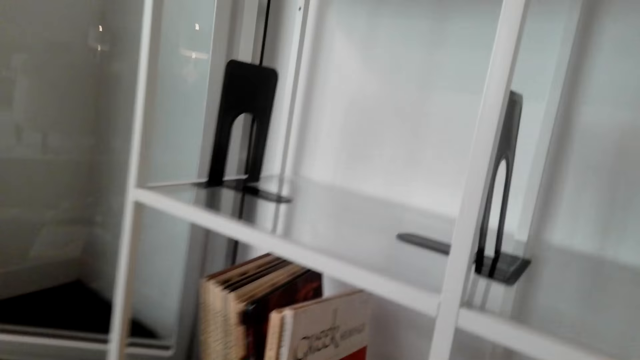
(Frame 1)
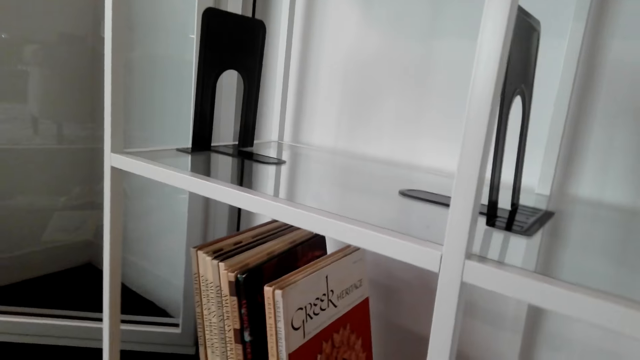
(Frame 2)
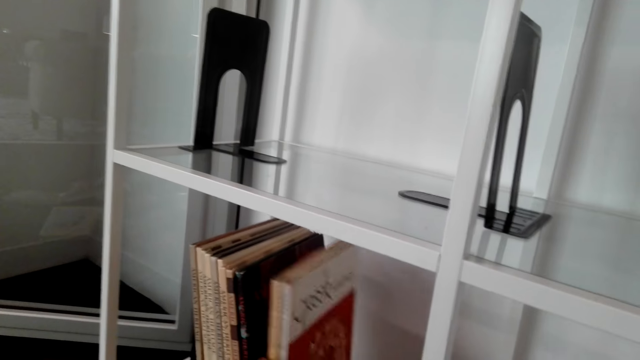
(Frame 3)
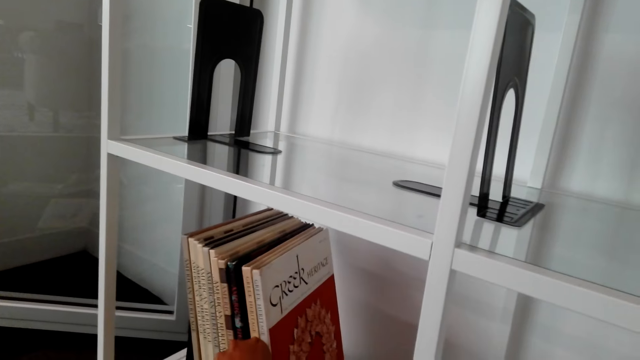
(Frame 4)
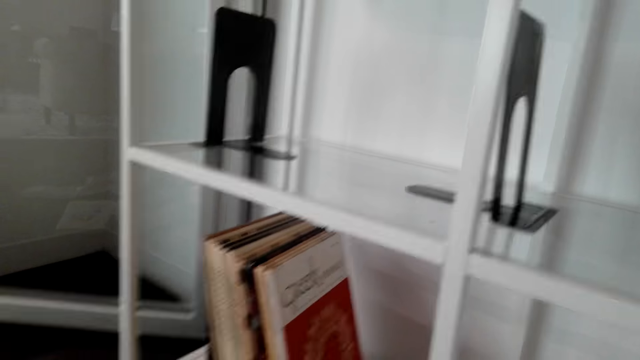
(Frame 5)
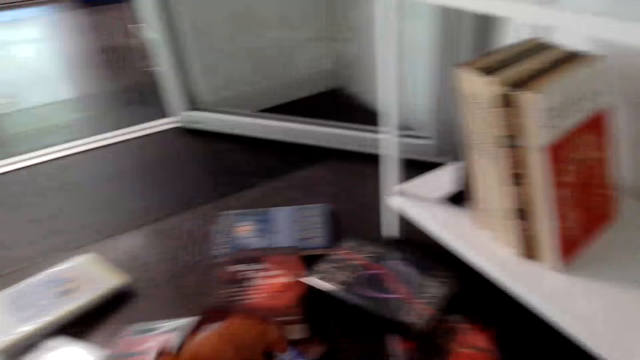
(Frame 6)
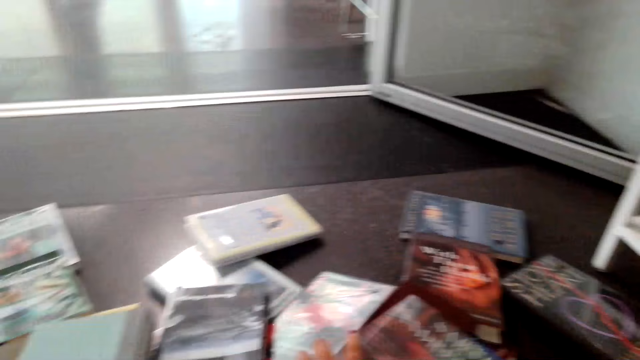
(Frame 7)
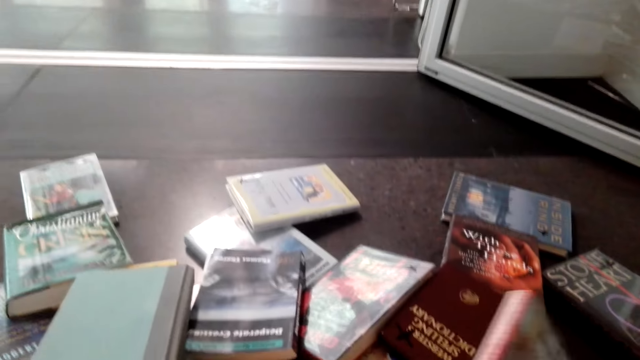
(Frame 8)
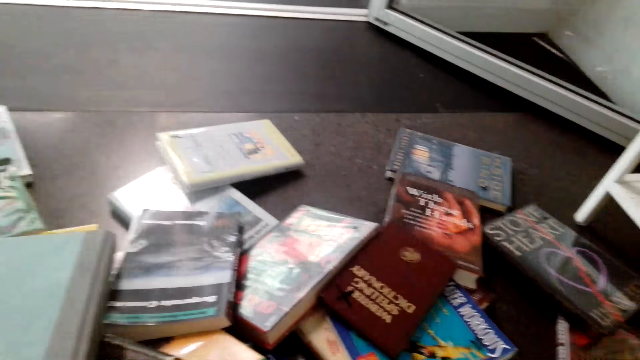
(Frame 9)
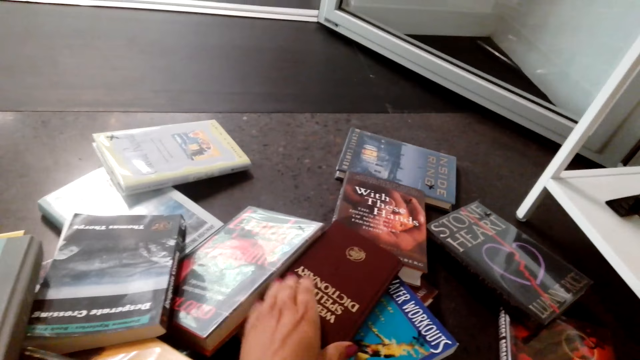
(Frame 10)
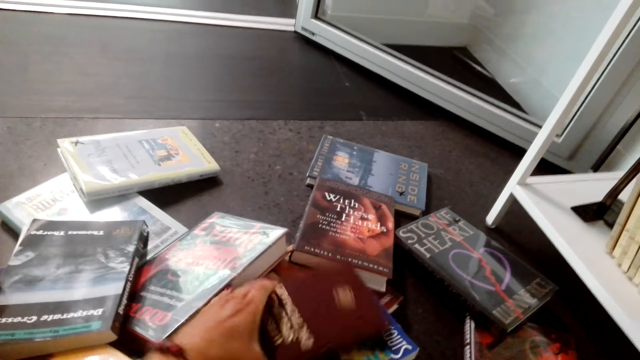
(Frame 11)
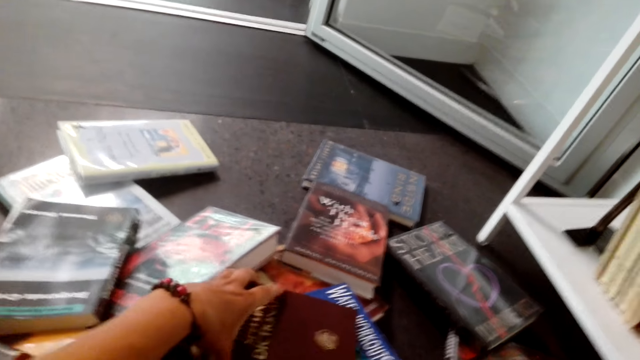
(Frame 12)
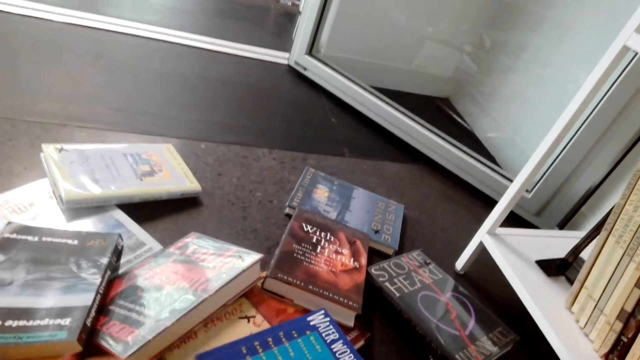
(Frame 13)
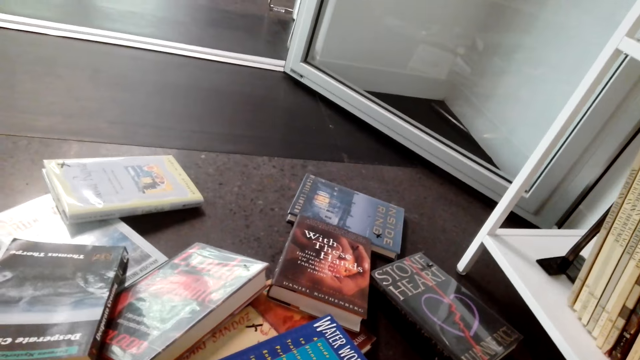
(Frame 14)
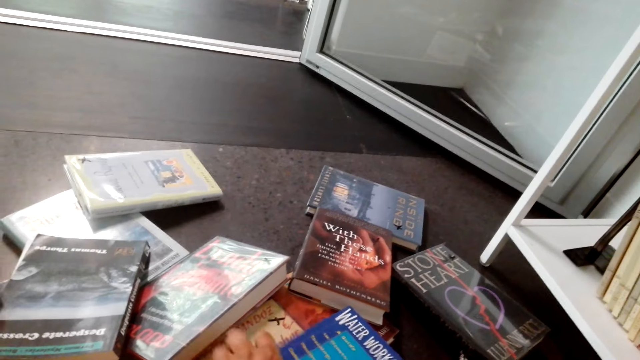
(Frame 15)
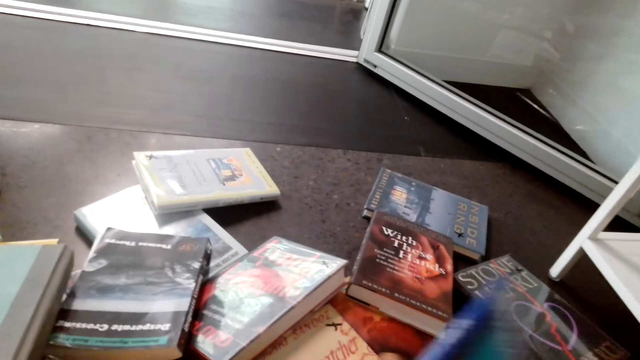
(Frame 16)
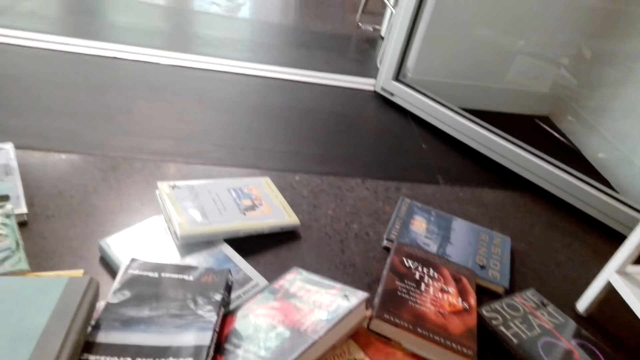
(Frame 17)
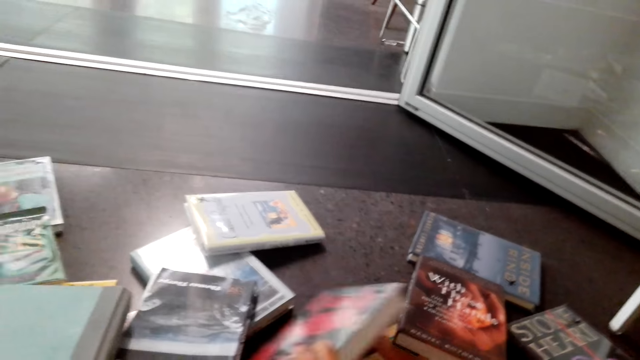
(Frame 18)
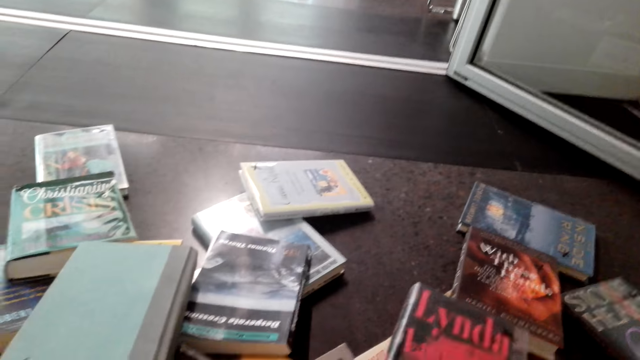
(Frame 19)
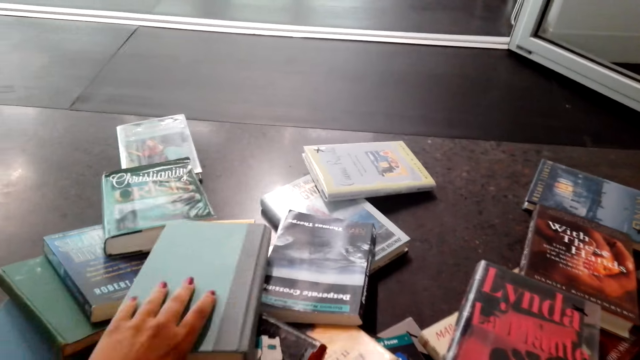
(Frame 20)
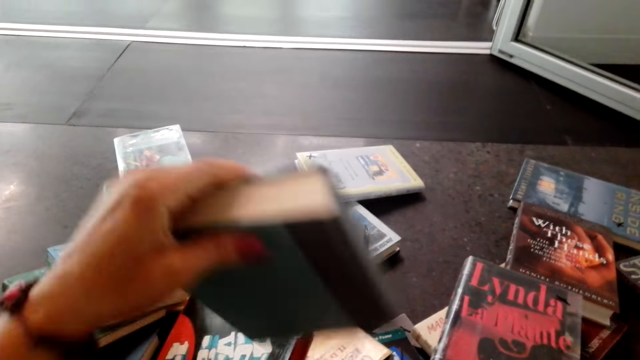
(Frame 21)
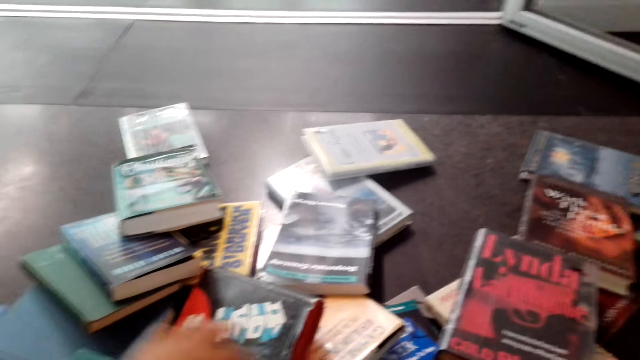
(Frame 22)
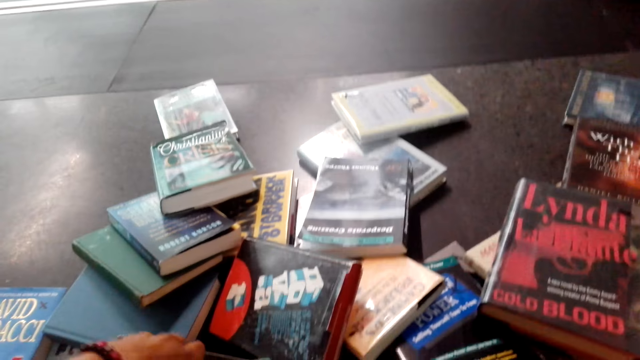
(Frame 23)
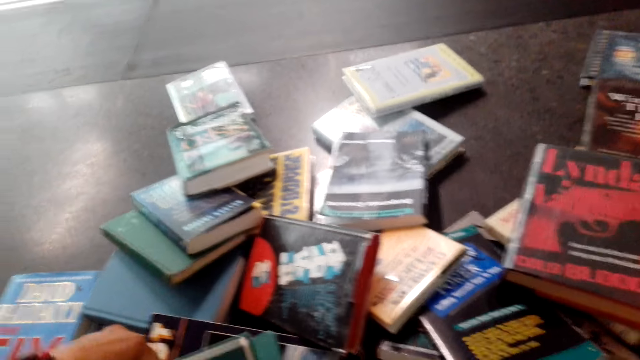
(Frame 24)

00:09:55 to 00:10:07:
The camera wearer arranges books on the shelf. They pick books from the floor.

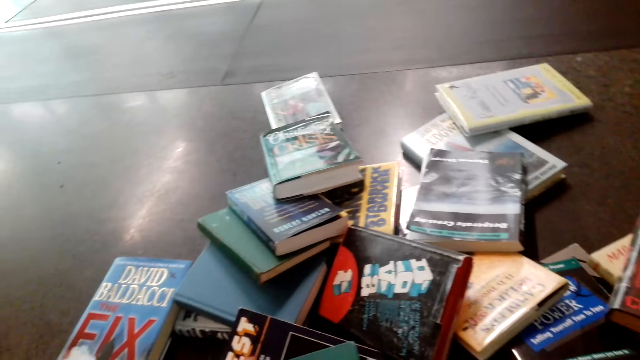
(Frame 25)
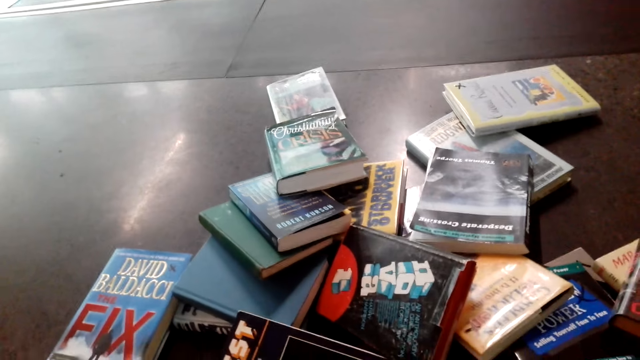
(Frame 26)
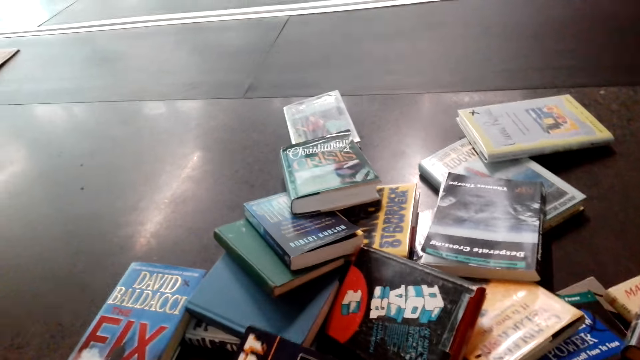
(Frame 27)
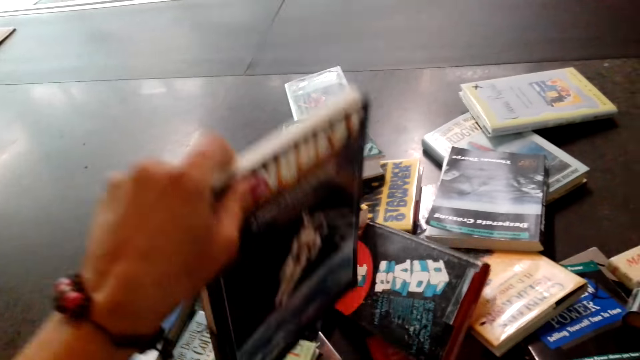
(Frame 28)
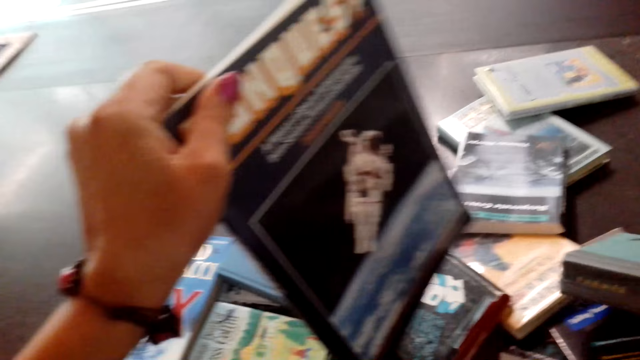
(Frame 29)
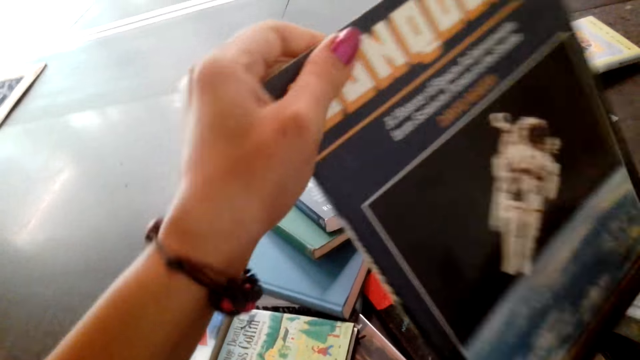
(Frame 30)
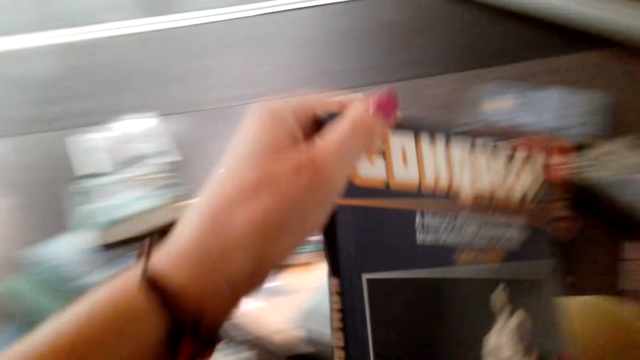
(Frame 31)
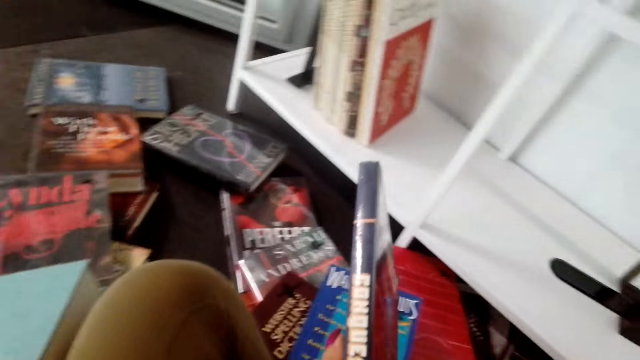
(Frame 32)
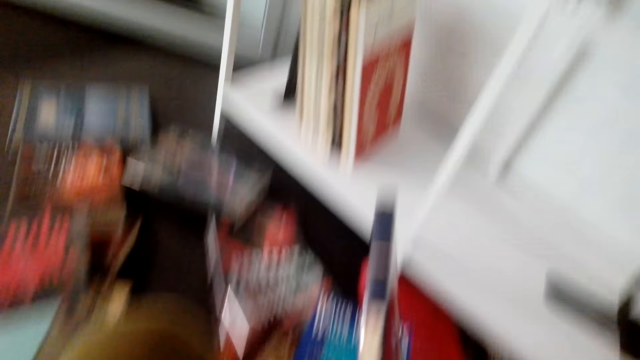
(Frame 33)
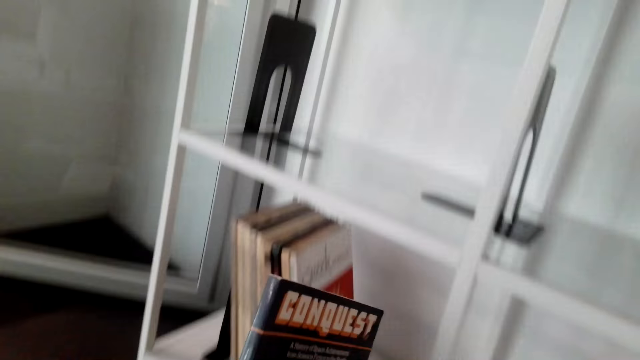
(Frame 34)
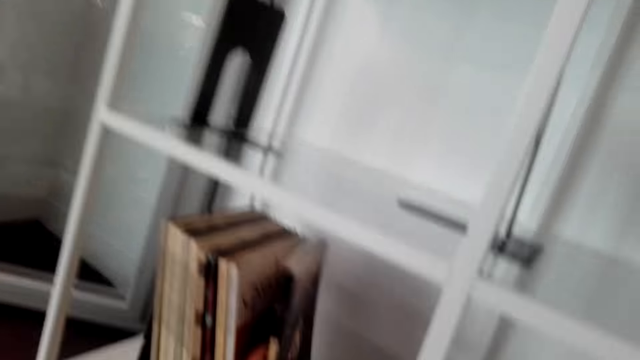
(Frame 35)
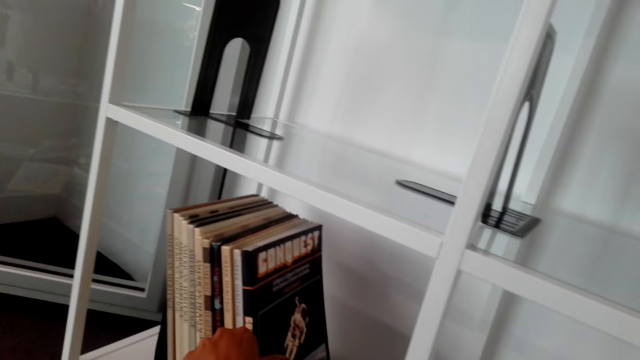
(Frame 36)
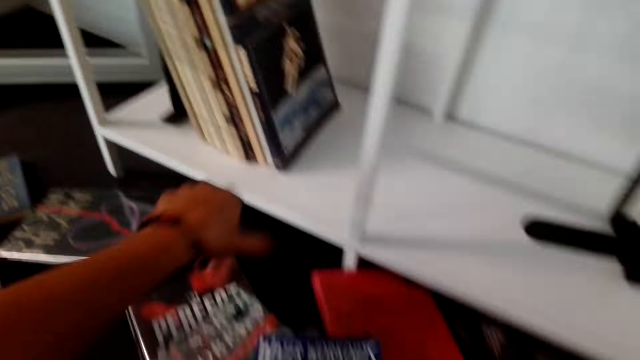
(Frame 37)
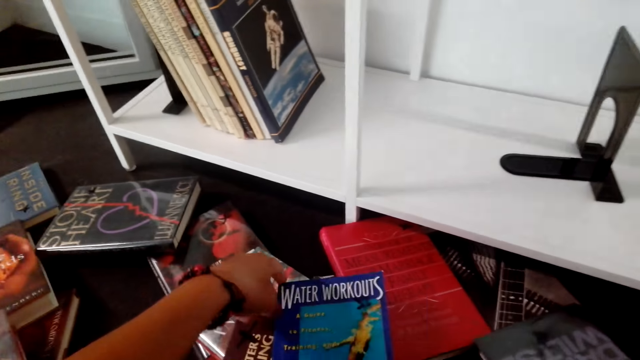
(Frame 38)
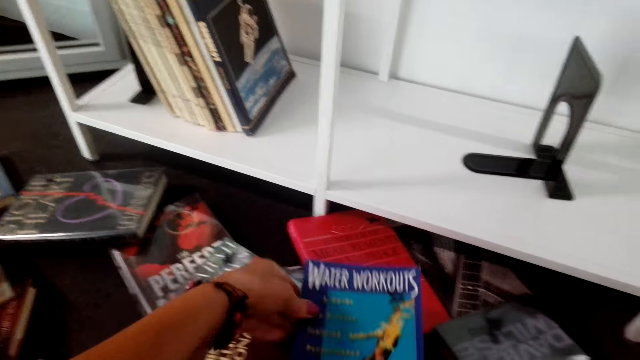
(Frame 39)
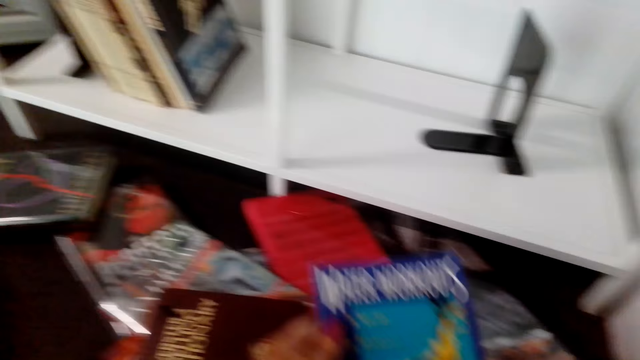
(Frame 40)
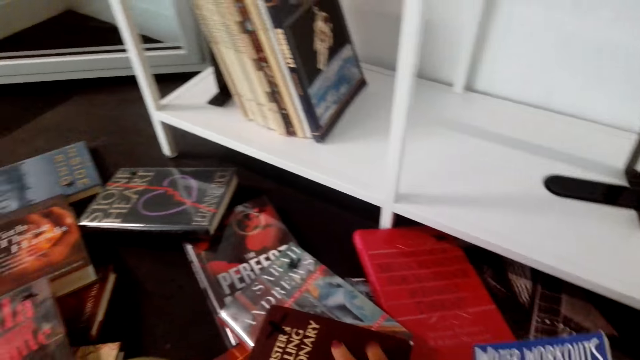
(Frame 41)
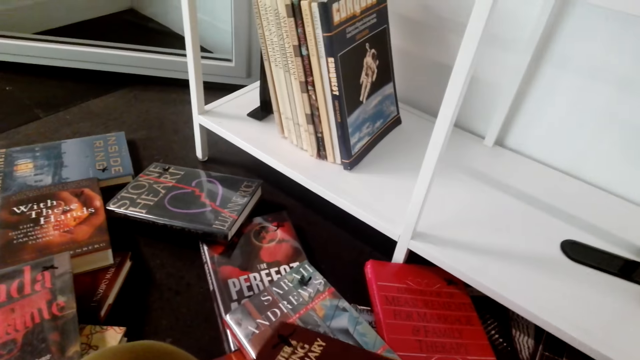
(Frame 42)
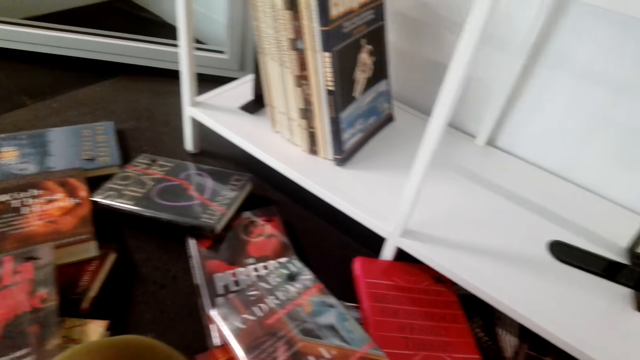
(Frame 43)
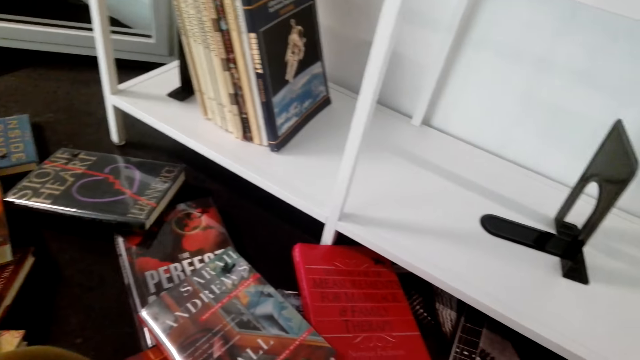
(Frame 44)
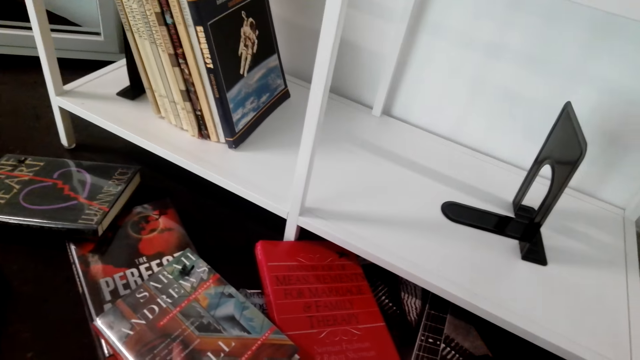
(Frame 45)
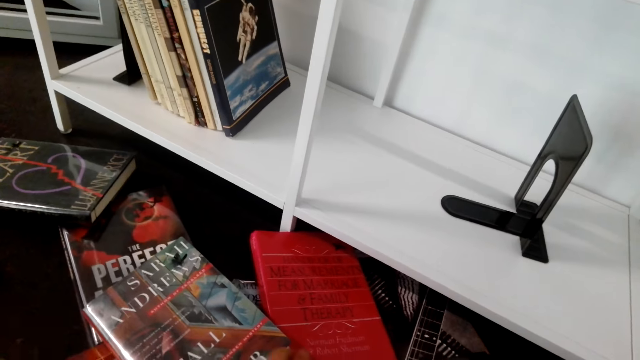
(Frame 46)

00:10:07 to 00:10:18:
The camera wearer arranges a book on the shelf.
